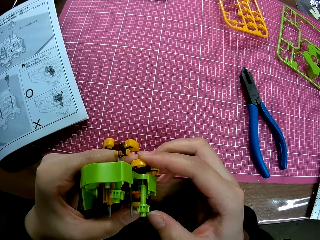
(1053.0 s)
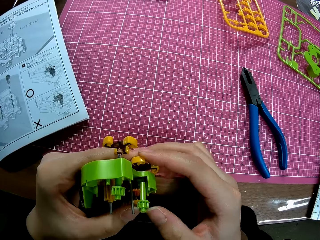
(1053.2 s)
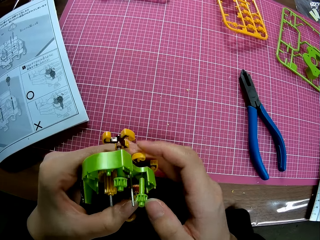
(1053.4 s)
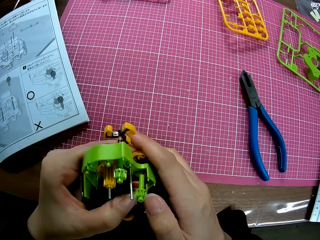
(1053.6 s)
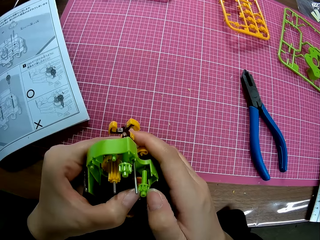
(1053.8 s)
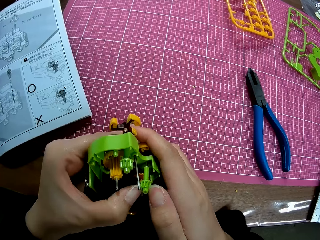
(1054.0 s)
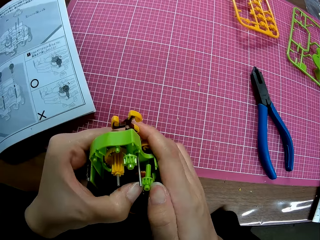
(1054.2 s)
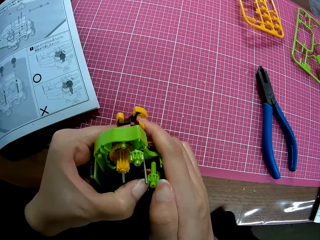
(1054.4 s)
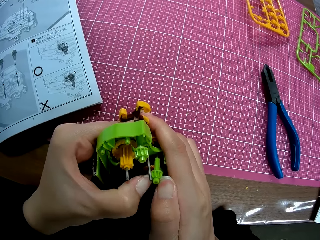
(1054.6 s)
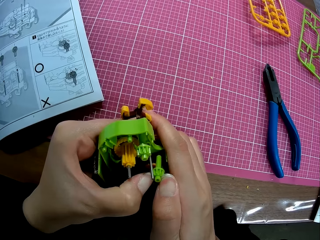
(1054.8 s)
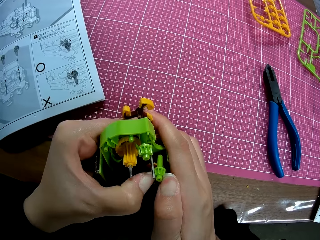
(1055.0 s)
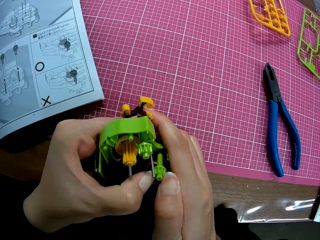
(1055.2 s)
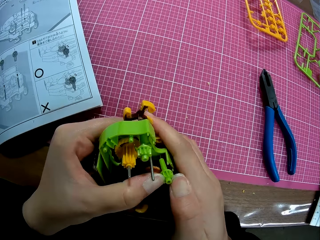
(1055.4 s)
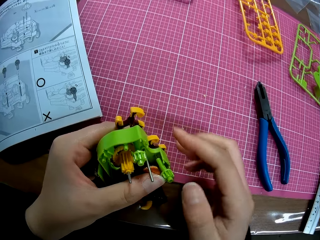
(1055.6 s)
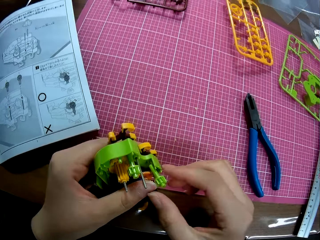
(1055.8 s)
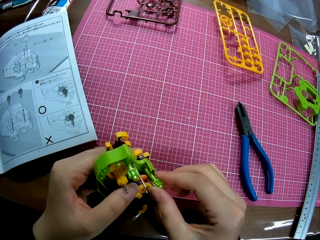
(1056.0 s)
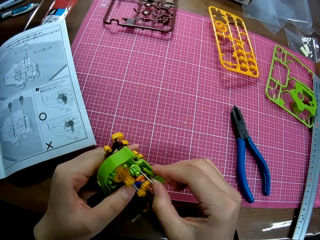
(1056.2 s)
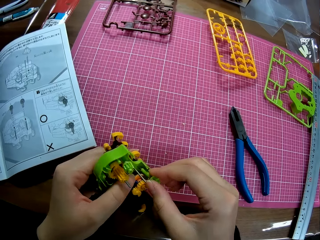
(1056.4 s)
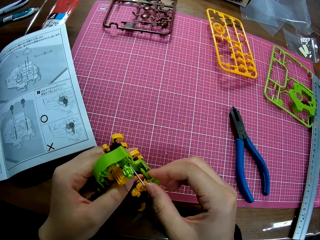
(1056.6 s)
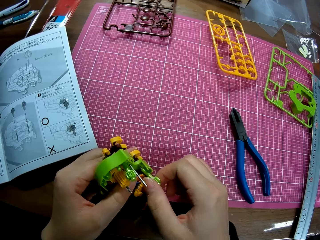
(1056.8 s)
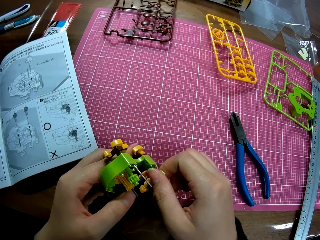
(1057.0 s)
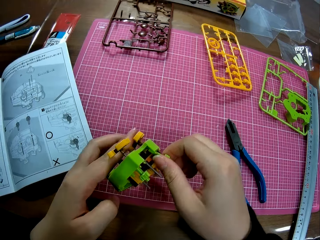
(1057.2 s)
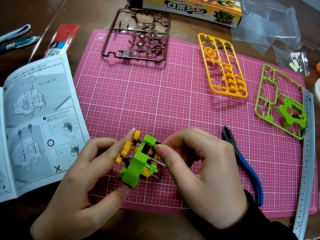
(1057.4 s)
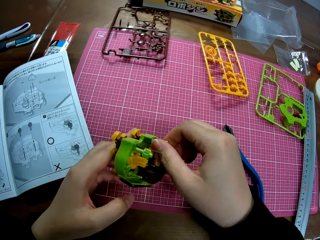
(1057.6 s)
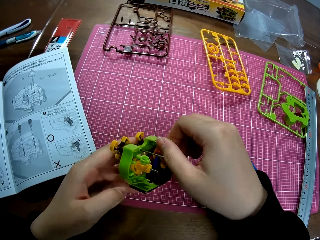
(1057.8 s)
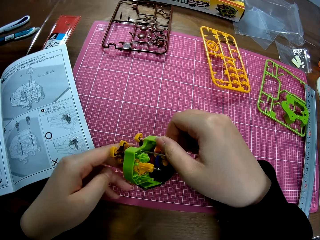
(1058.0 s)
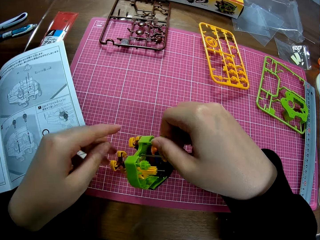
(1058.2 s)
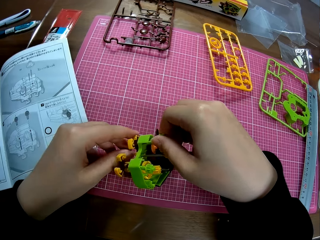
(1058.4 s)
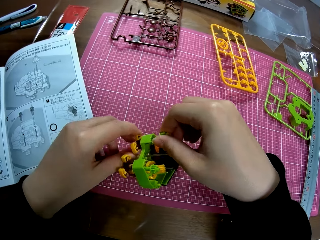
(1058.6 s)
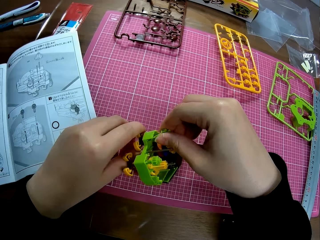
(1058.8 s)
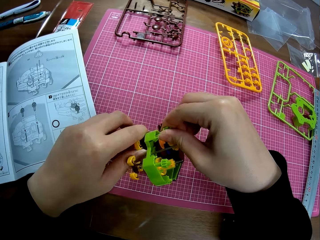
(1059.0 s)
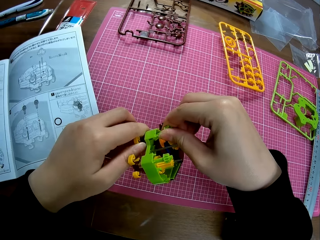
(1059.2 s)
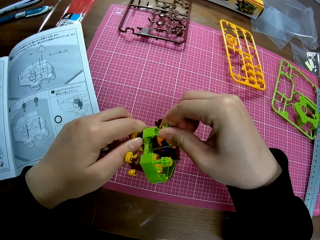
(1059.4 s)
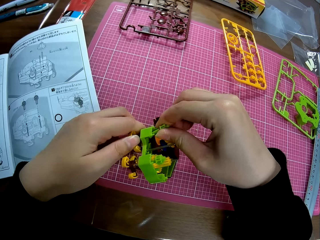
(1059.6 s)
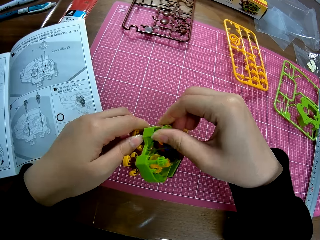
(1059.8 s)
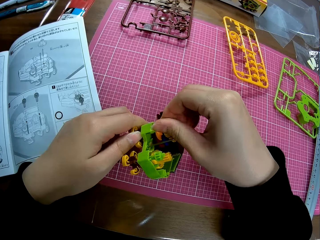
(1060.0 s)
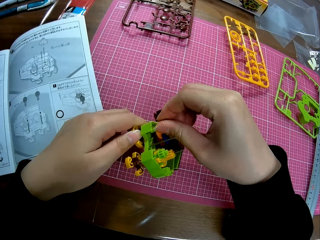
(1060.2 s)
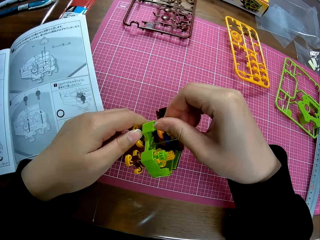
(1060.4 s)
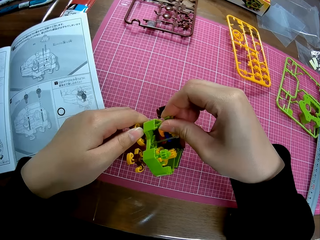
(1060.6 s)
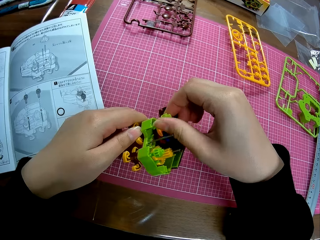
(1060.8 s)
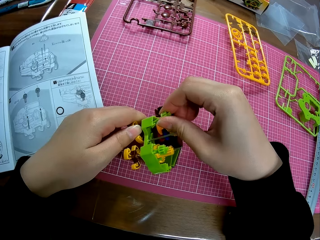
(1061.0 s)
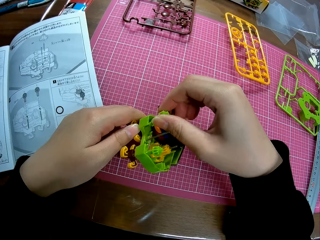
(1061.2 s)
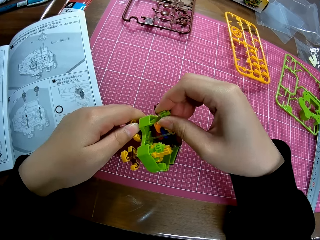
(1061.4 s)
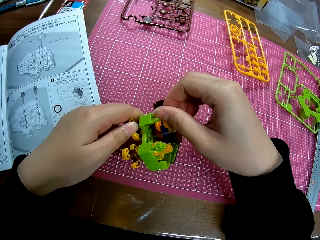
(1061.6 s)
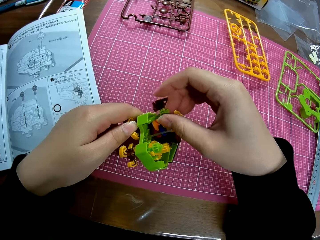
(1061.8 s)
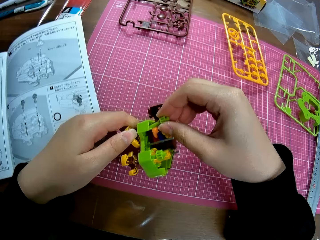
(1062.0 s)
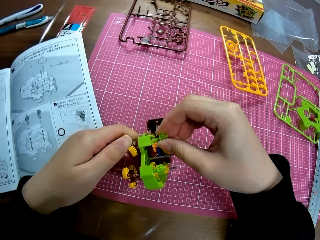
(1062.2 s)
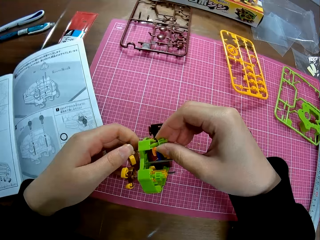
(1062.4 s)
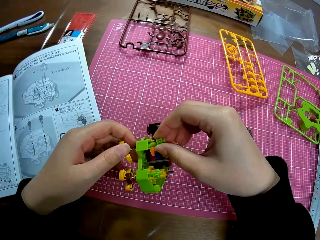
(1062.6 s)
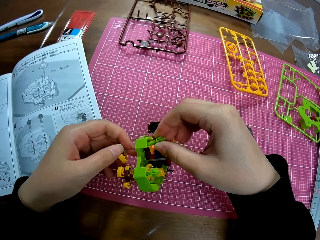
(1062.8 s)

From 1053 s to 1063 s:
The camera wearer sticks a modeling piece on the model. They rotate the modeling piece, put the model on the cutting mat, and hold the modeling piece with both hands. They loosen the nut of the toy engine and rotate the modeling piece.

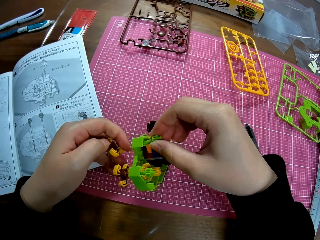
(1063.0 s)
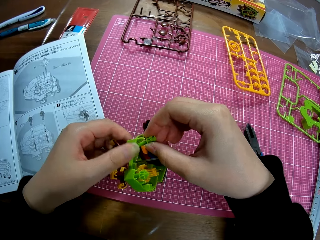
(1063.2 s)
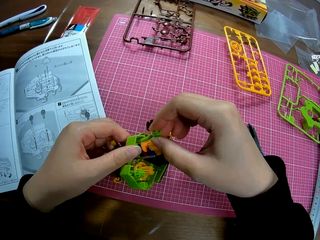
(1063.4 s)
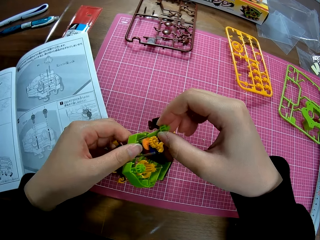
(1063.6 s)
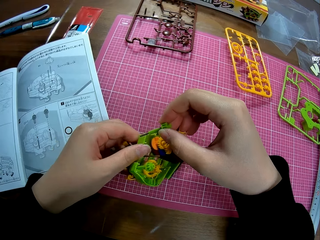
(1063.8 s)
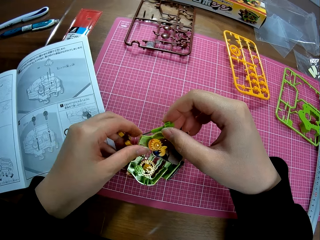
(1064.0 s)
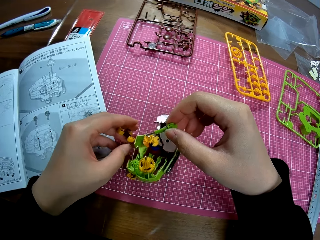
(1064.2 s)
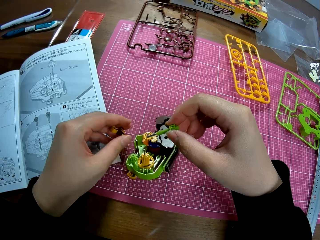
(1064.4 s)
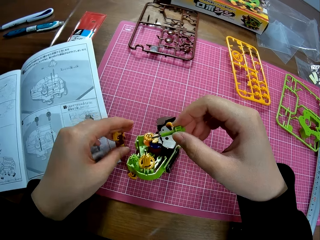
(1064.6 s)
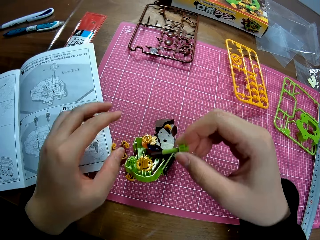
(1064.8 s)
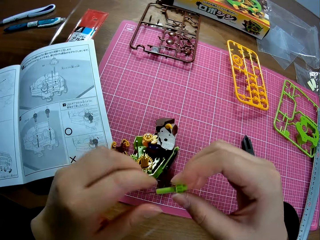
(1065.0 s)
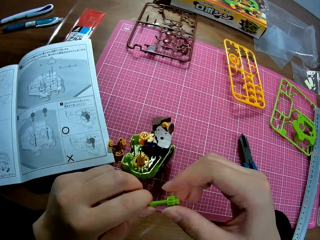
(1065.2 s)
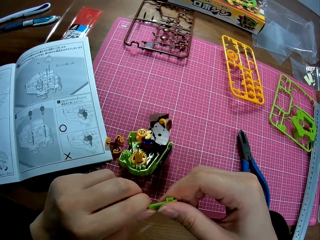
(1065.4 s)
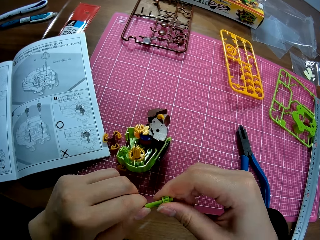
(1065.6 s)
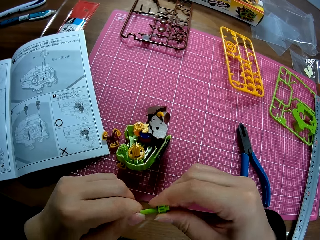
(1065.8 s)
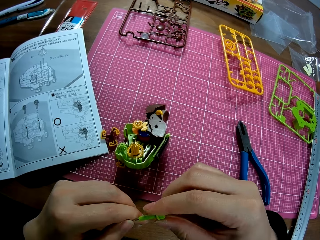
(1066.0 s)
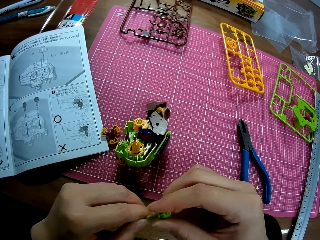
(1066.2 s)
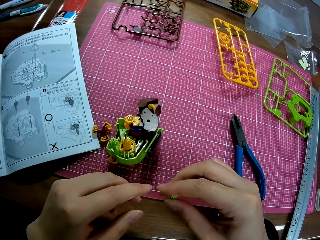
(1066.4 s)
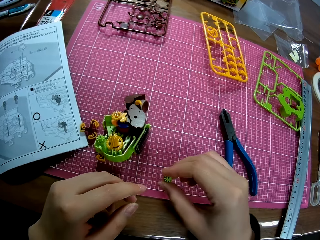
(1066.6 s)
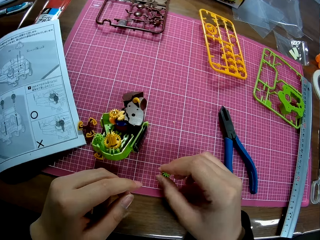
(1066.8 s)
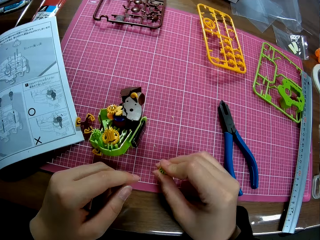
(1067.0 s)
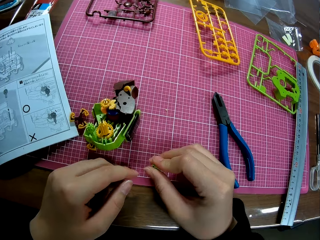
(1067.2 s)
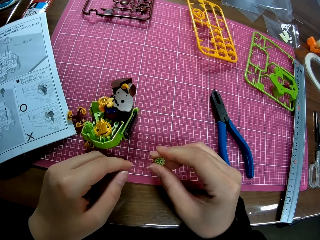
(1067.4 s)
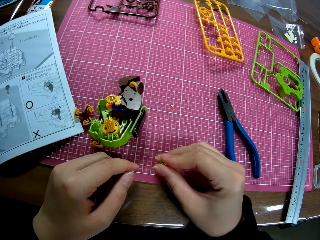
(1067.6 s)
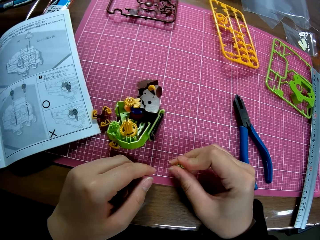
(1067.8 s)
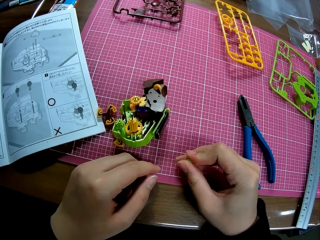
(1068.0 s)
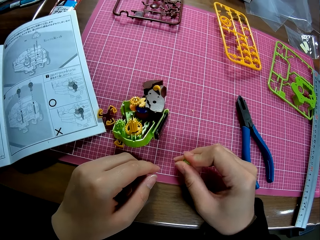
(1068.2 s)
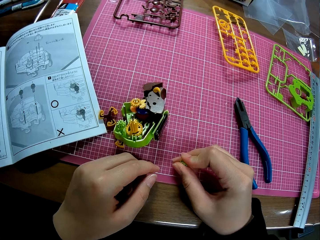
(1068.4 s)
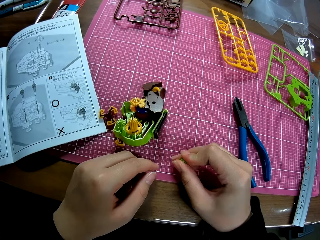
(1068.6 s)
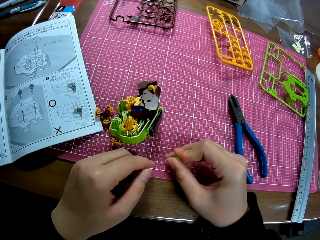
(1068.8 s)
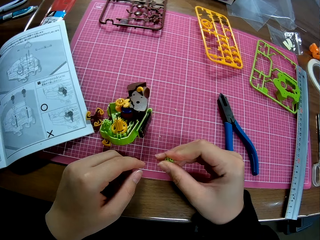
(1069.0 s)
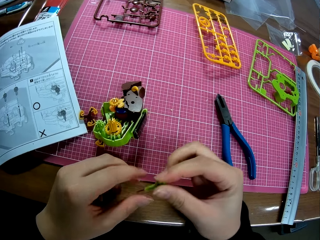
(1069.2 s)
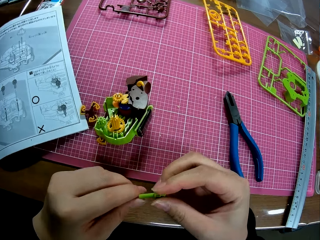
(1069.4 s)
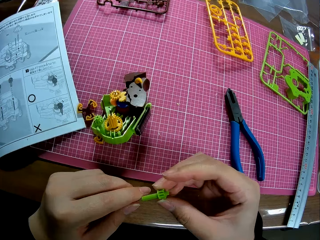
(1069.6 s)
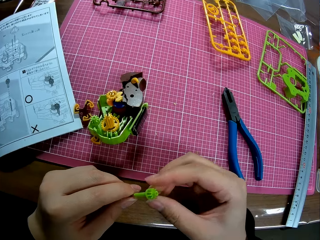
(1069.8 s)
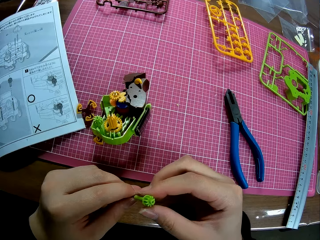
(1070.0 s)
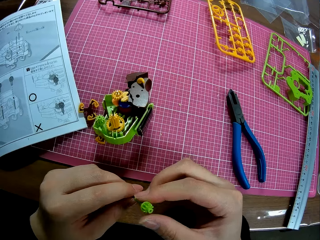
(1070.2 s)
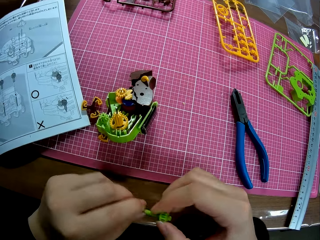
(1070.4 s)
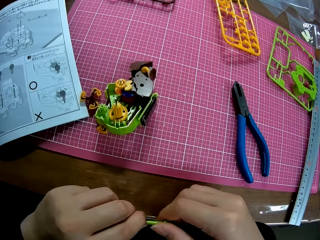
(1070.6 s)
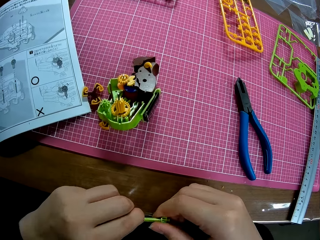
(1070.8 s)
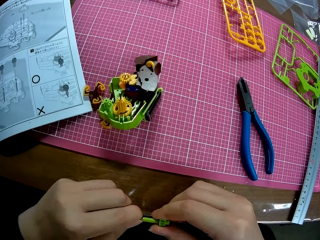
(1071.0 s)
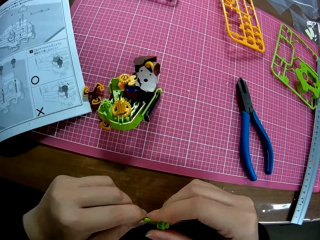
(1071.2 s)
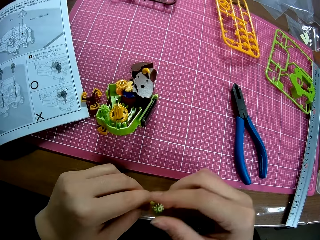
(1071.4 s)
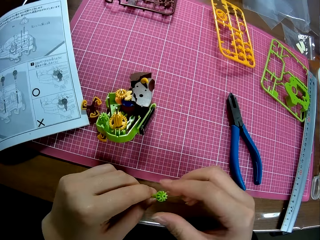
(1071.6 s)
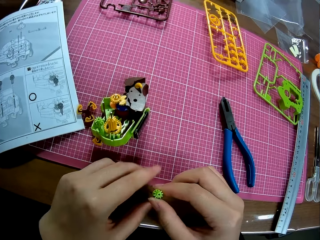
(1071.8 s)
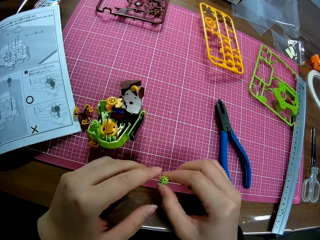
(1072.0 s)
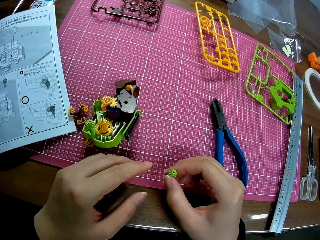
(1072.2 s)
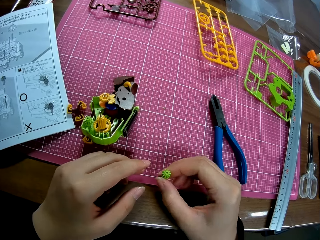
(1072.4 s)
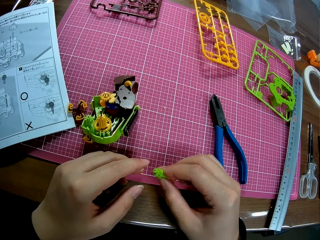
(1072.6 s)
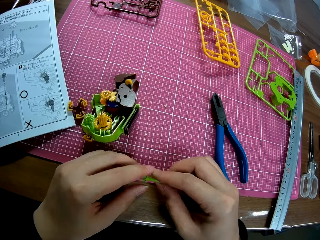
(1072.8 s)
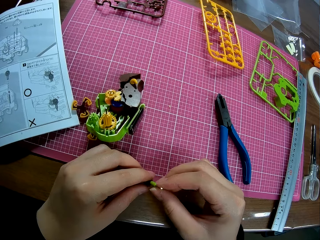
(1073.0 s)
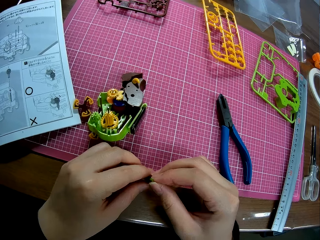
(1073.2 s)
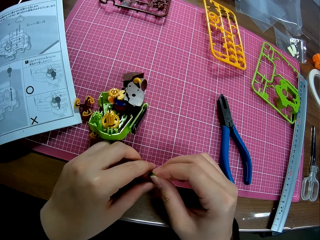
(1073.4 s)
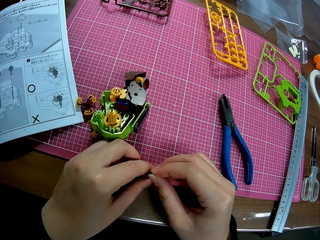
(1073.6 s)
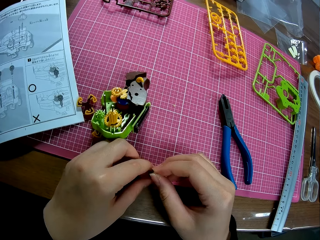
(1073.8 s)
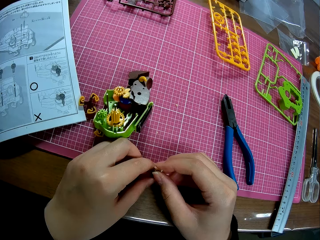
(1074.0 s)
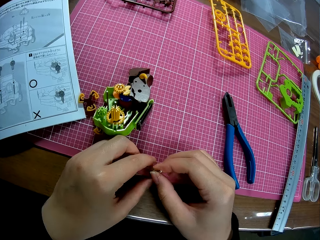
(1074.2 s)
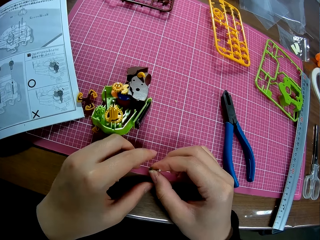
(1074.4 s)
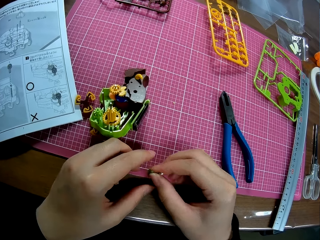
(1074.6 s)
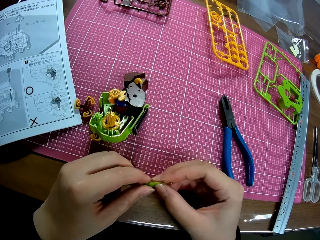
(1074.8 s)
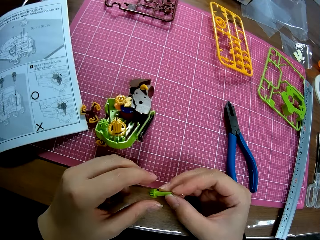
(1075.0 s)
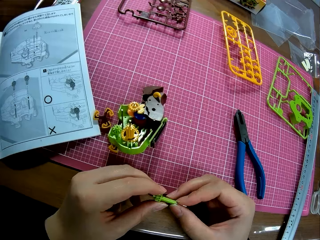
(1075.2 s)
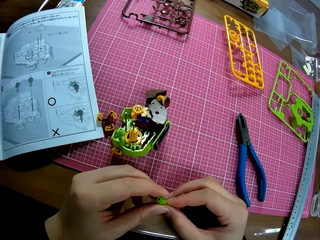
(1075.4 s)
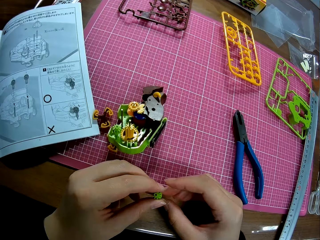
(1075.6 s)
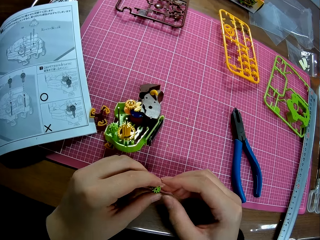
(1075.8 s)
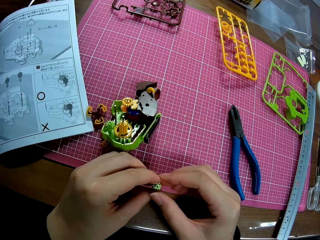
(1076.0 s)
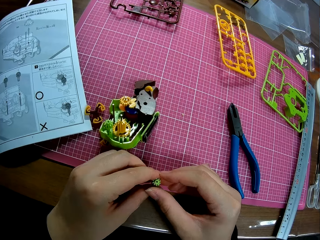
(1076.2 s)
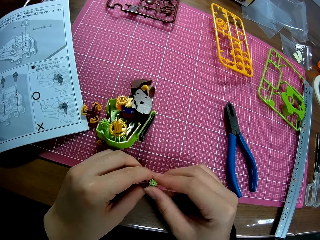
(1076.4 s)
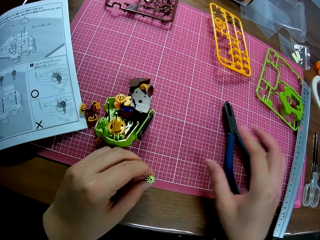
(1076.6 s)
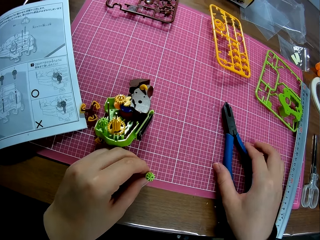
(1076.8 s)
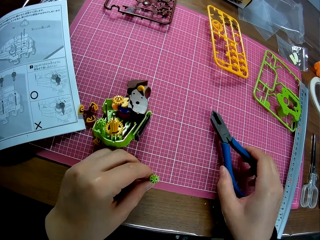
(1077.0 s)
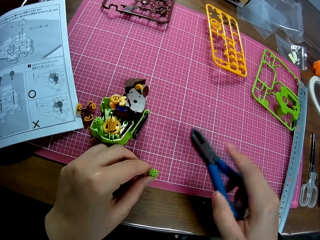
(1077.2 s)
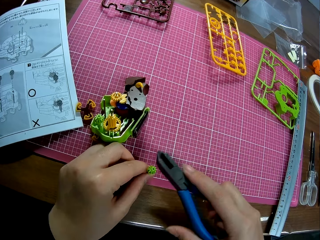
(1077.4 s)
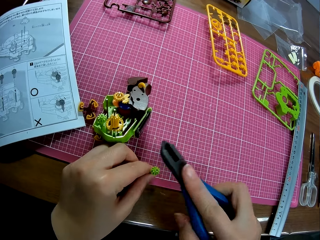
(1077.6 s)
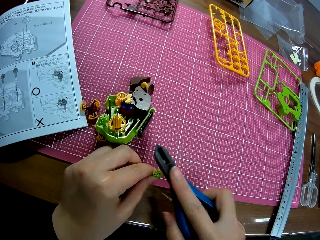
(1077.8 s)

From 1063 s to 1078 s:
The camera wearer pulls a modeling piece off the model. They drop the toy engine. They pull the modeling piece off the model again. They put the model on the cutting mat, put the modeling piece on the cutting mat, and hold the modeling piece with both hands. They loosen the nut of the toy engine. They stick the modeling piece on the cutting mat, pull the modeling piece off the cutting mat, and hold the modeling piece with both hands. They put the modeling piece on the cutting mat, pull the modeling piece off the cutting mat, and hold the modeling piece with both hands.
